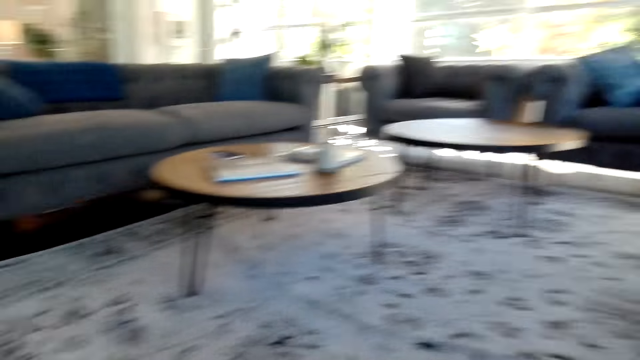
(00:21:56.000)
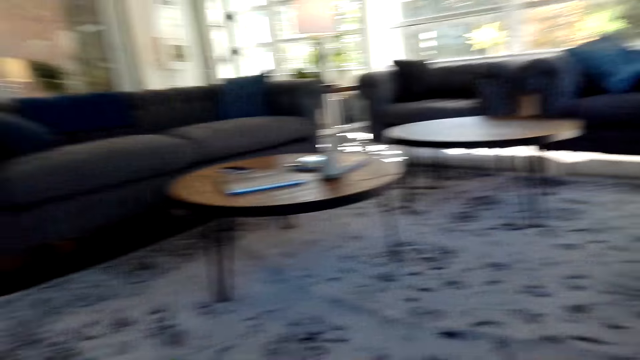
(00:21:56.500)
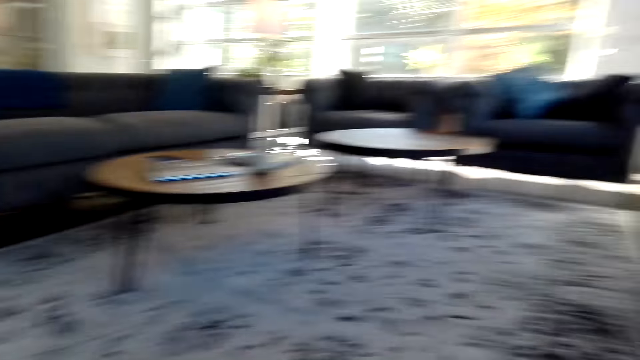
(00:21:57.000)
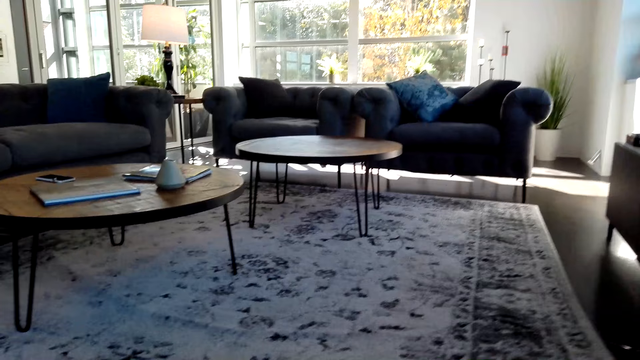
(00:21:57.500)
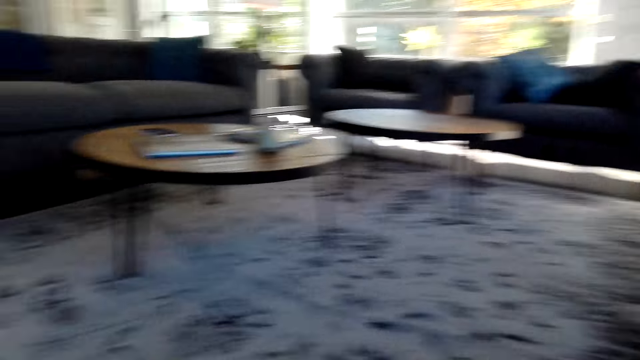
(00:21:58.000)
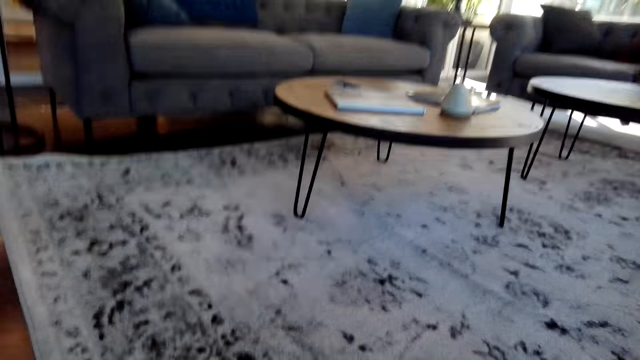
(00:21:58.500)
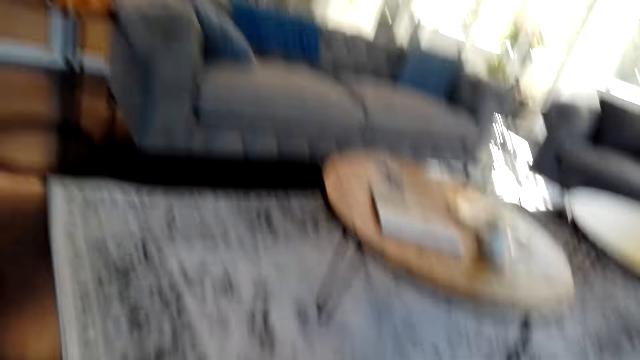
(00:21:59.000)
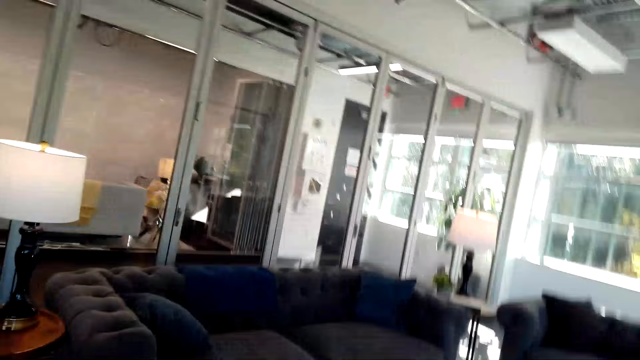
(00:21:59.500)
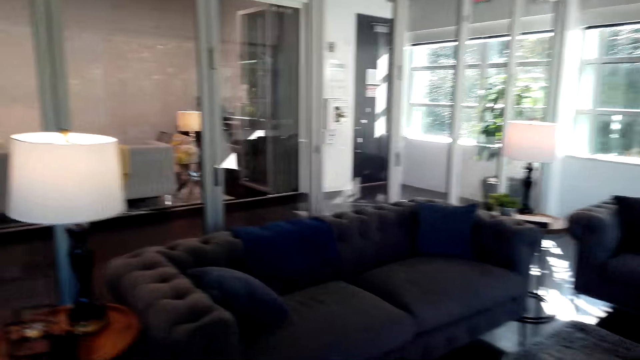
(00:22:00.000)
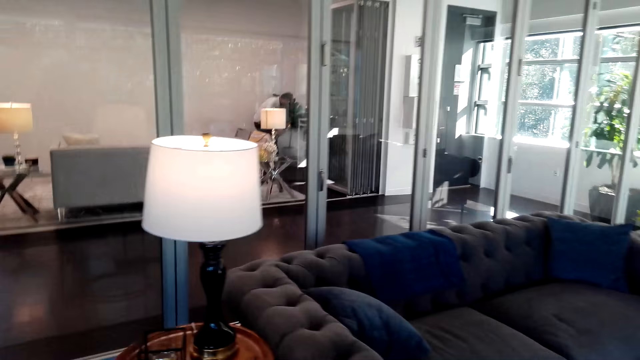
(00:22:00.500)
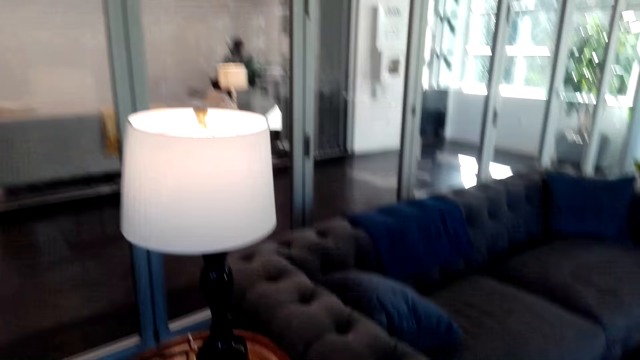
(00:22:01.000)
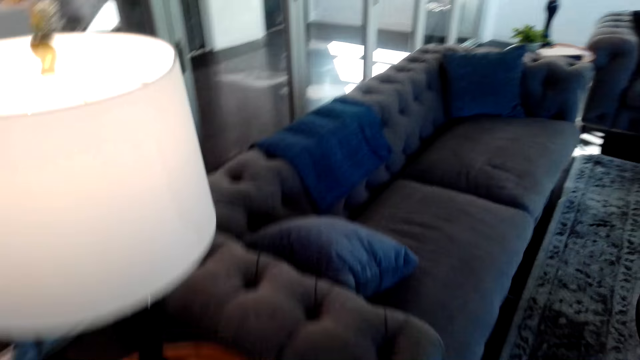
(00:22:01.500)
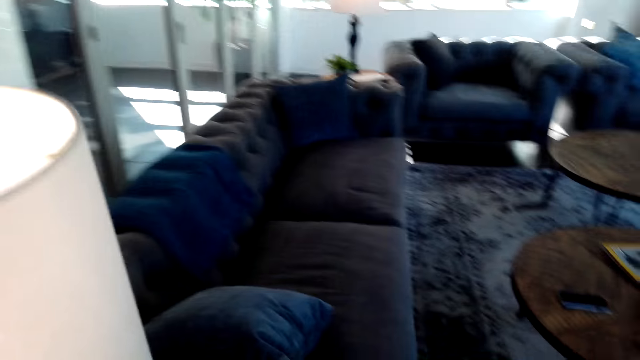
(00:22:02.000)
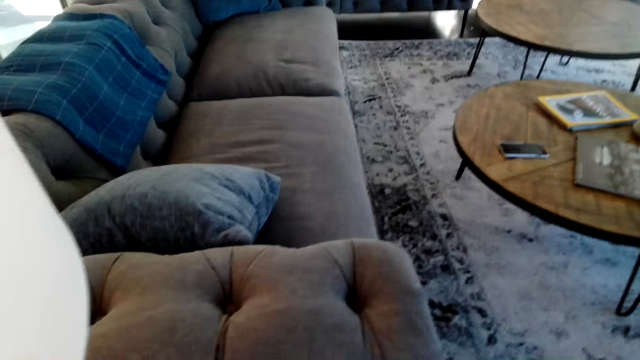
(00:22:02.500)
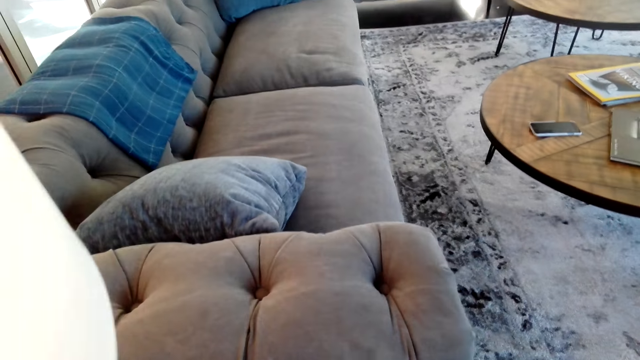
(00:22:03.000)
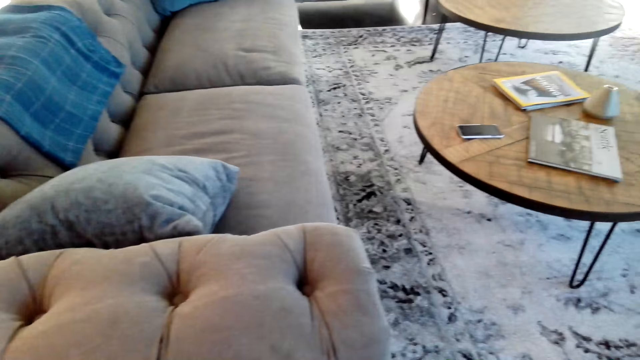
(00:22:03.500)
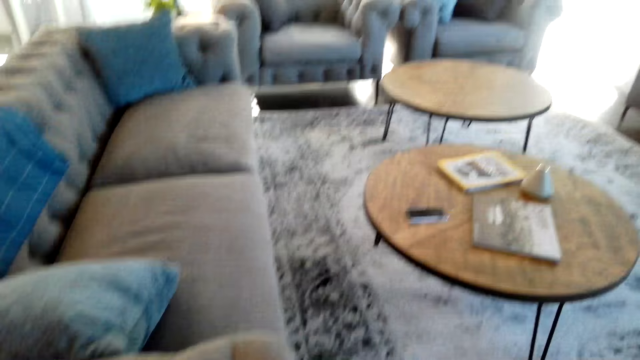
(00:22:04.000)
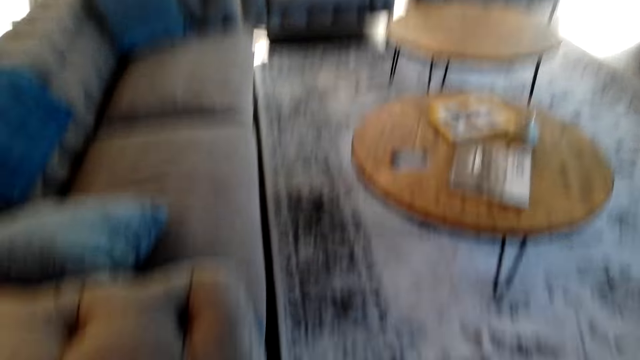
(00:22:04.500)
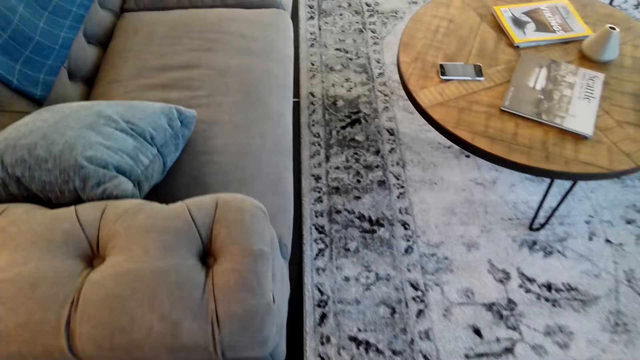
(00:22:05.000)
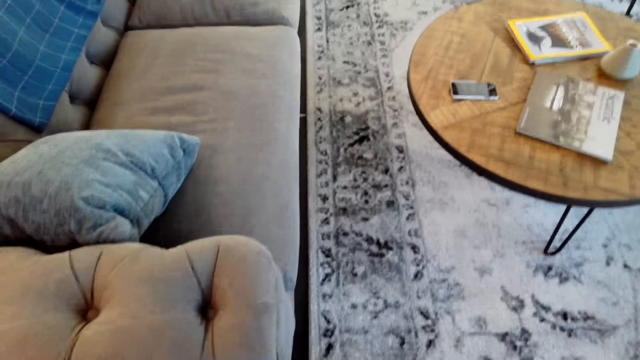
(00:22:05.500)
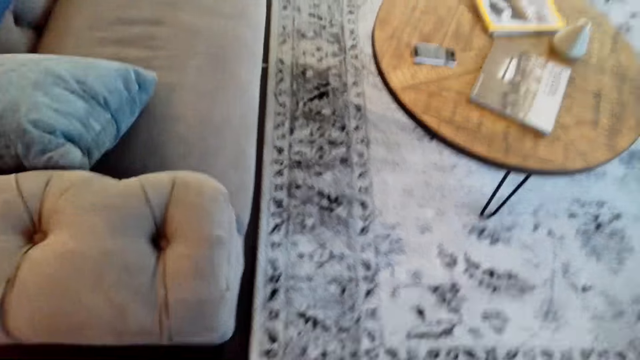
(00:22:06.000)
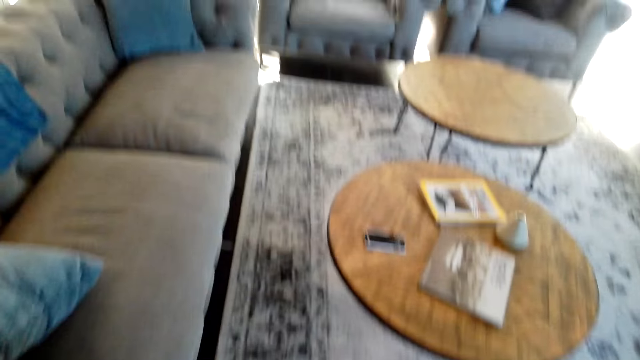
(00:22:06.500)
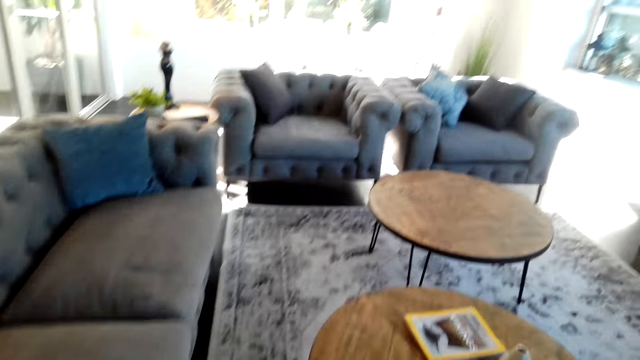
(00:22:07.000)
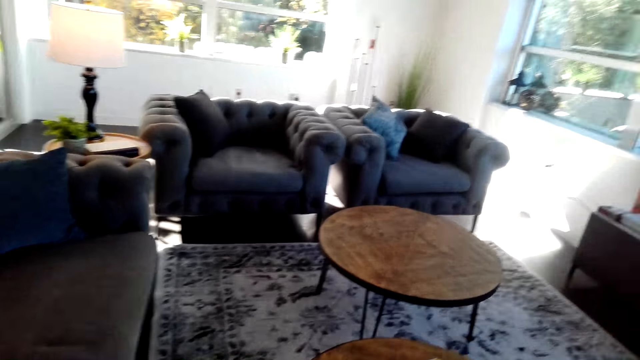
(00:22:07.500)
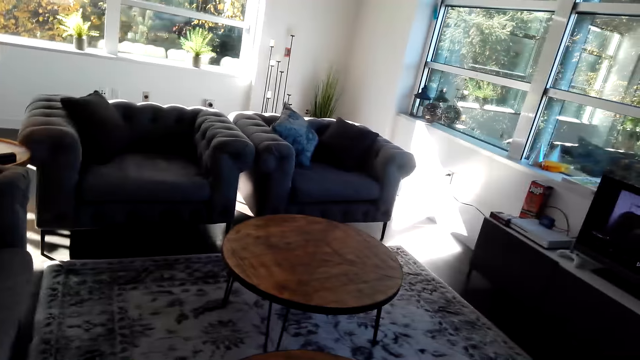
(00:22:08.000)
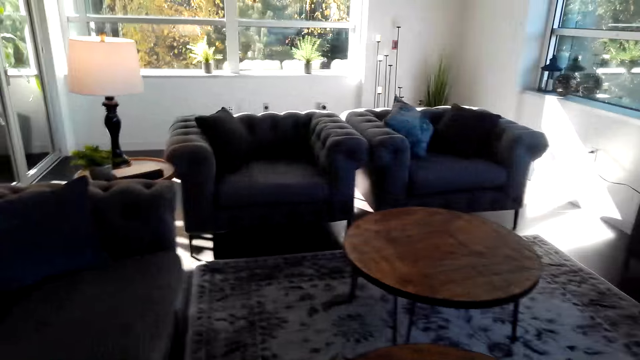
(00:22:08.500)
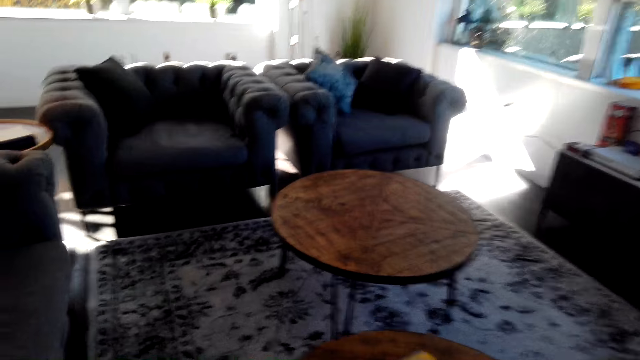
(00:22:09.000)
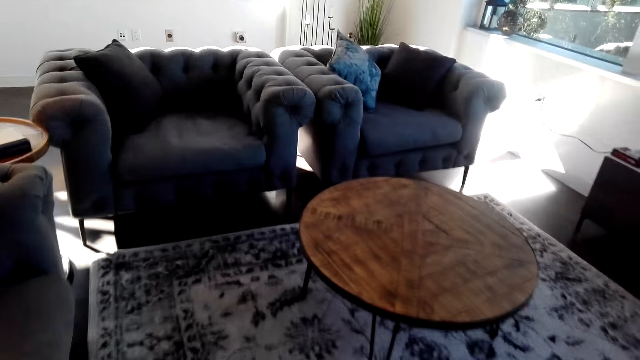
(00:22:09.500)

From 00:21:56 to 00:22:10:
The camera wearer walks around the room. They move the light stand.

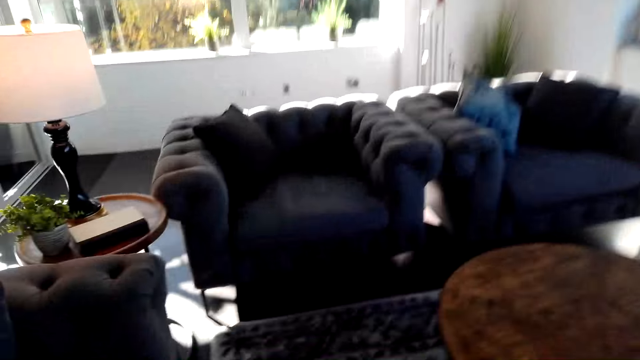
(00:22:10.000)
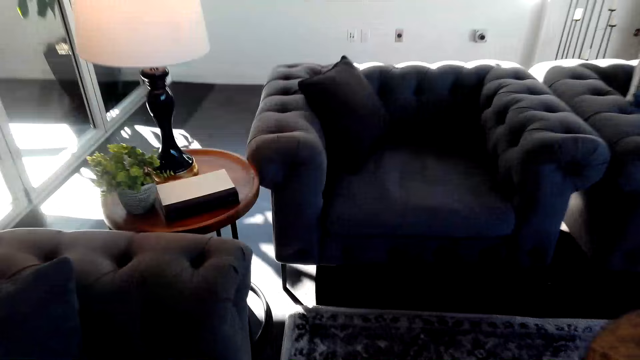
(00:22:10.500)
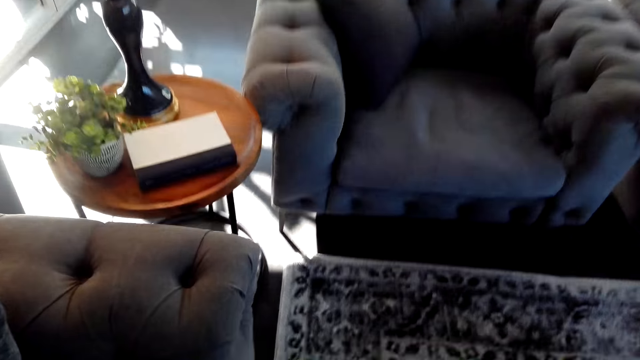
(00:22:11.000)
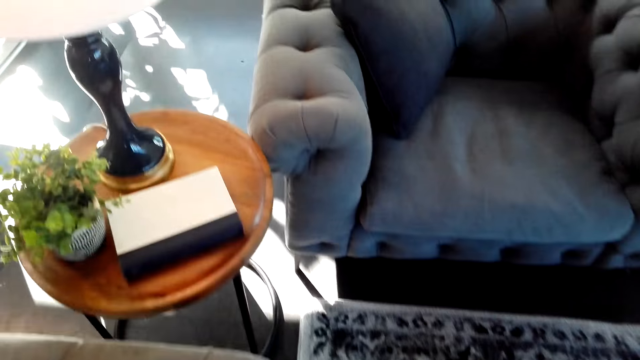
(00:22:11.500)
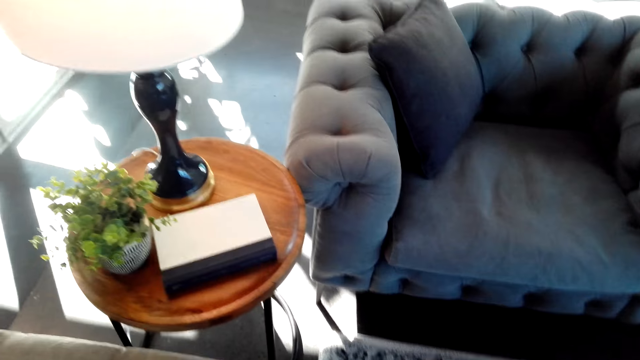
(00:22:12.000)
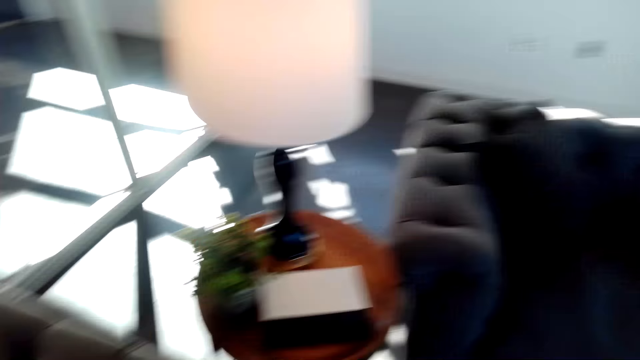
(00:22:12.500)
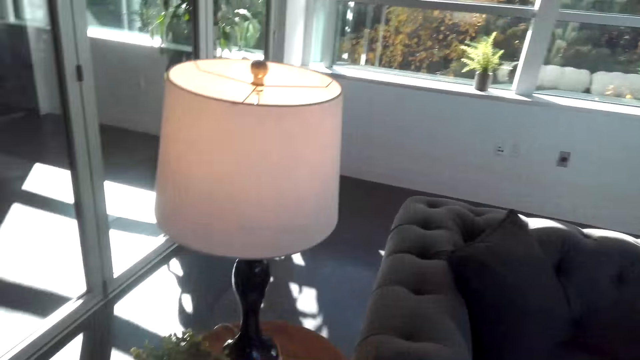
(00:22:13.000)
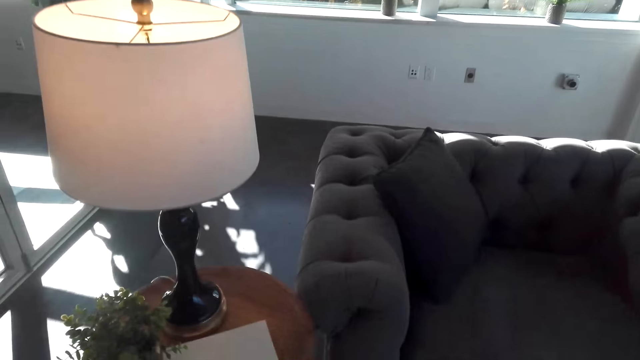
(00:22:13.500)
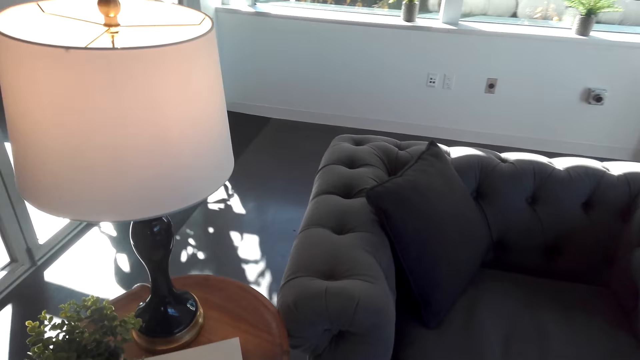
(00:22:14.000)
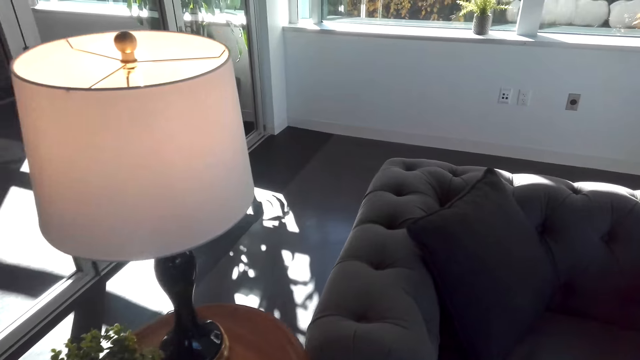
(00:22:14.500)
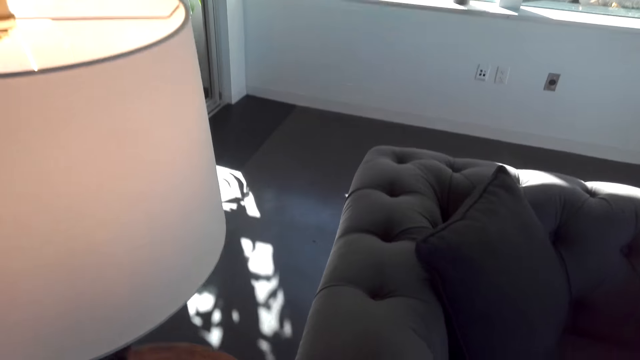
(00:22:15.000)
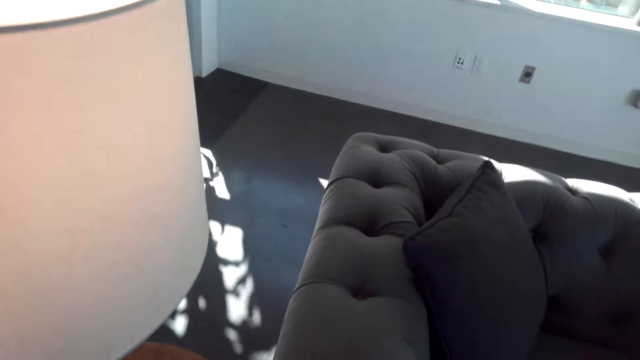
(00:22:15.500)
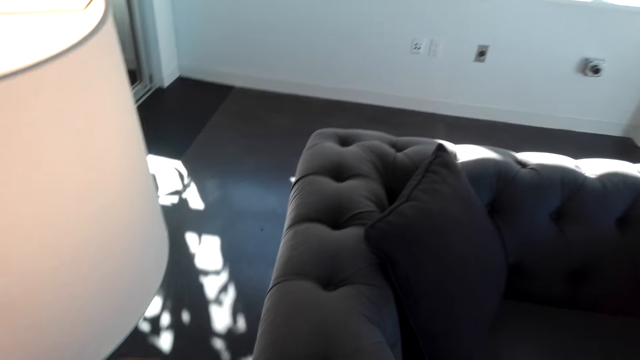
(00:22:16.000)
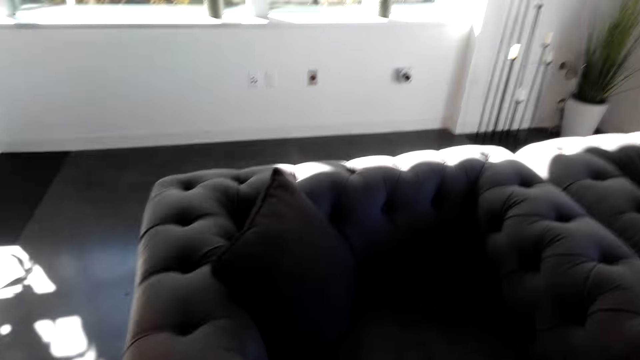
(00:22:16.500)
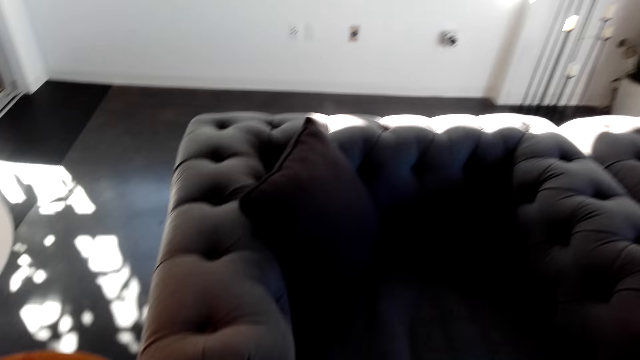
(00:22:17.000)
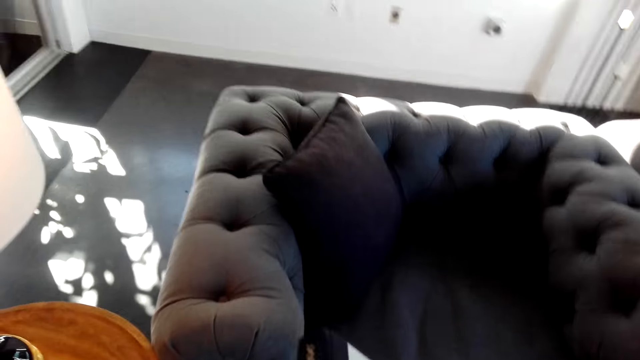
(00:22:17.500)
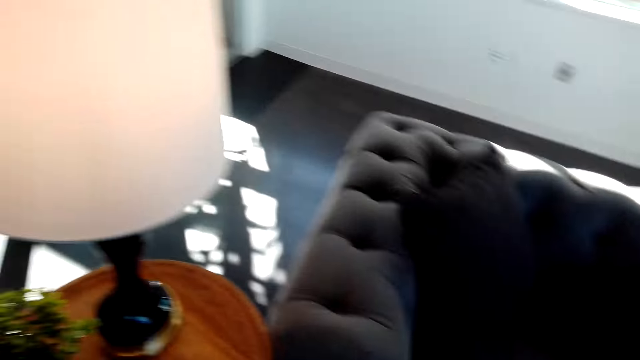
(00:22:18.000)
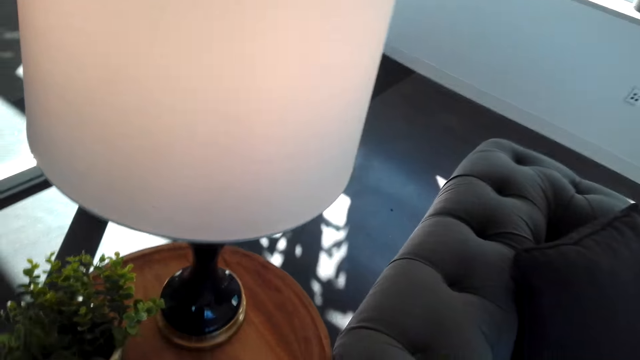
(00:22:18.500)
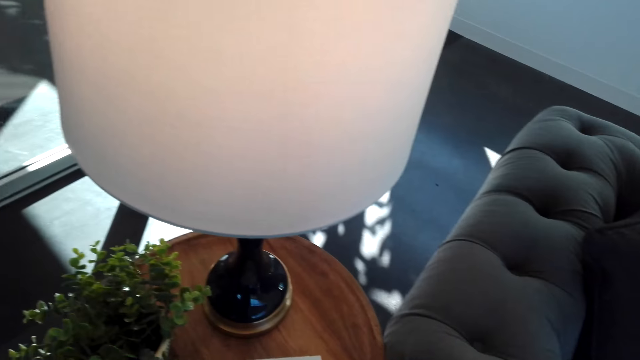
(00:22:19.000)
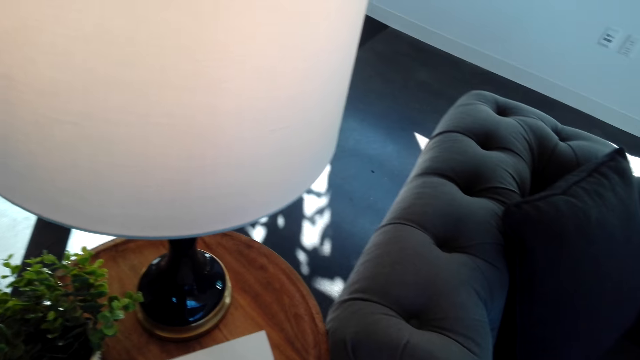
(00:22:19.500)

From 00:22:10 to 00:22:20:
The camera wearer moves along the couch.
